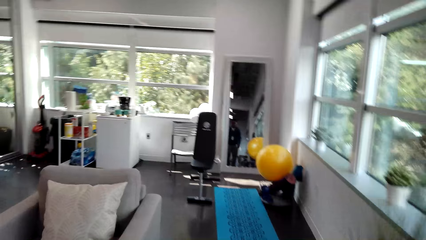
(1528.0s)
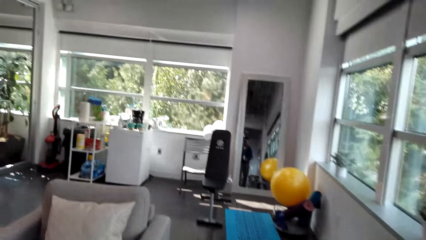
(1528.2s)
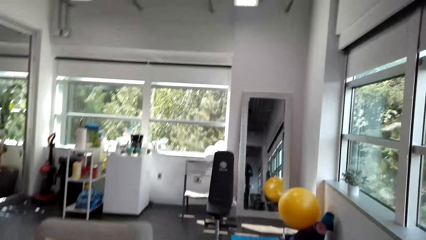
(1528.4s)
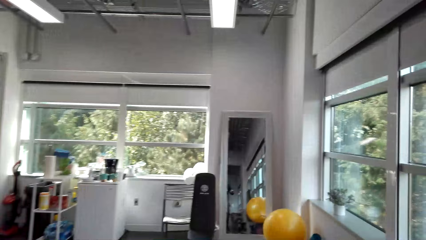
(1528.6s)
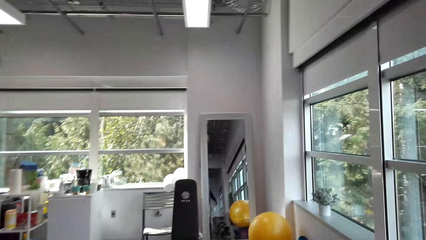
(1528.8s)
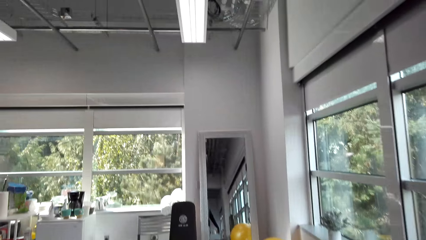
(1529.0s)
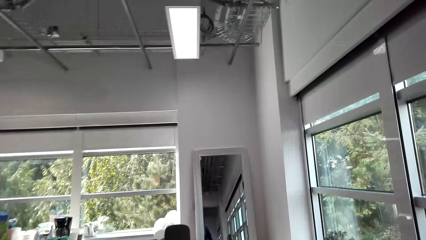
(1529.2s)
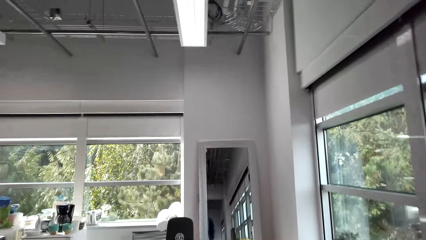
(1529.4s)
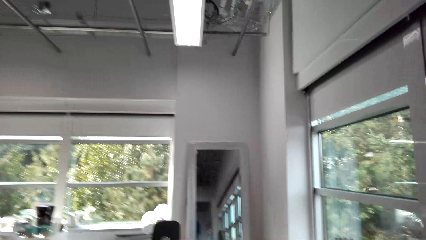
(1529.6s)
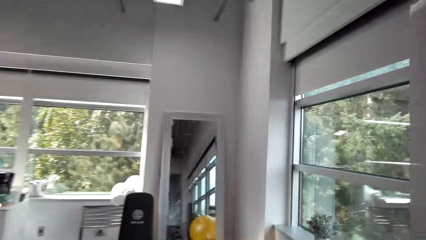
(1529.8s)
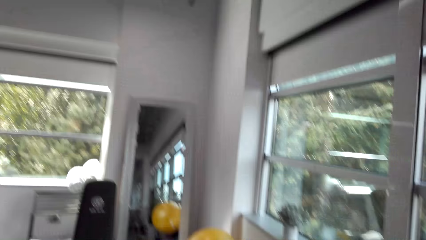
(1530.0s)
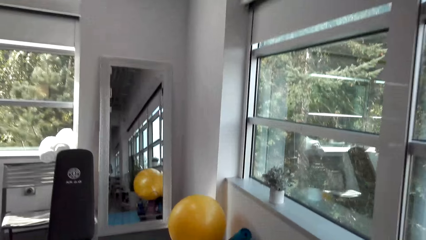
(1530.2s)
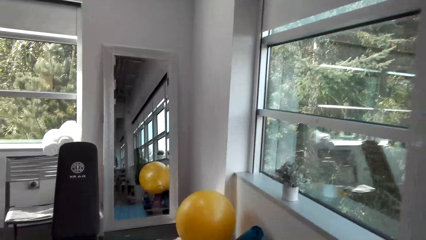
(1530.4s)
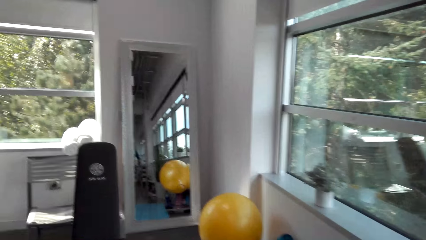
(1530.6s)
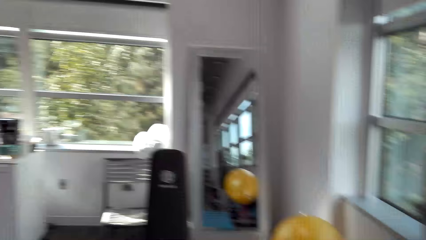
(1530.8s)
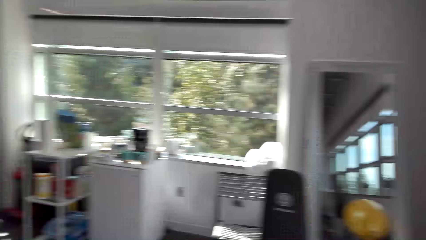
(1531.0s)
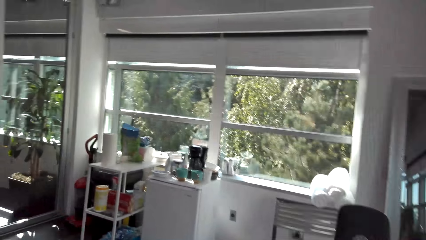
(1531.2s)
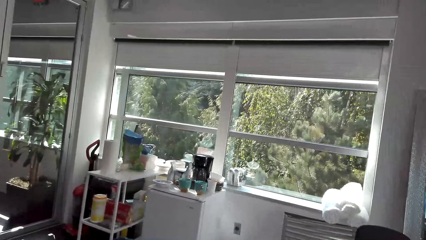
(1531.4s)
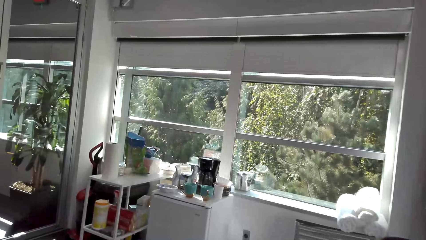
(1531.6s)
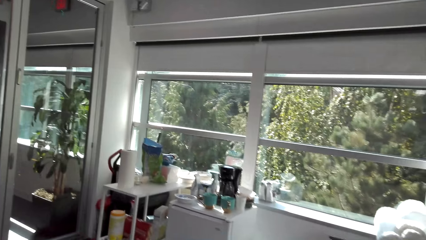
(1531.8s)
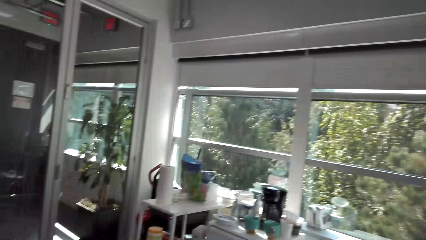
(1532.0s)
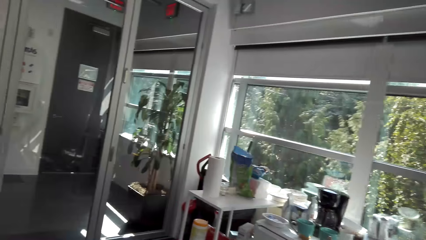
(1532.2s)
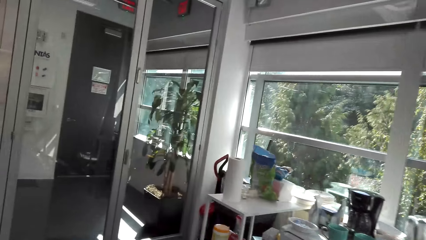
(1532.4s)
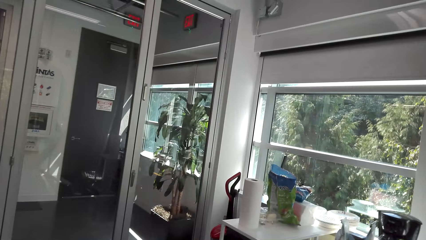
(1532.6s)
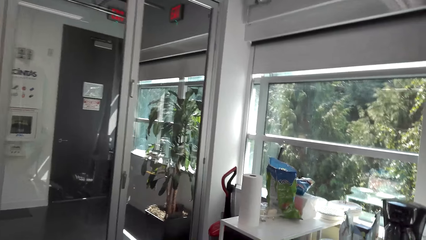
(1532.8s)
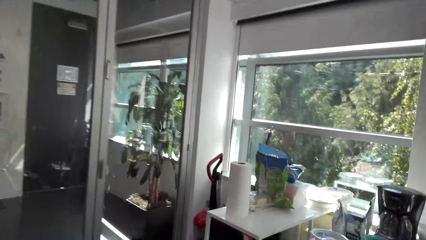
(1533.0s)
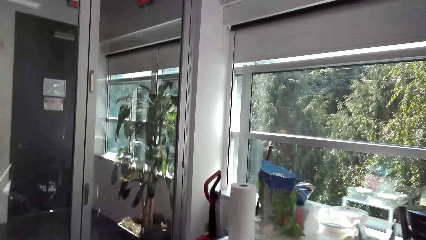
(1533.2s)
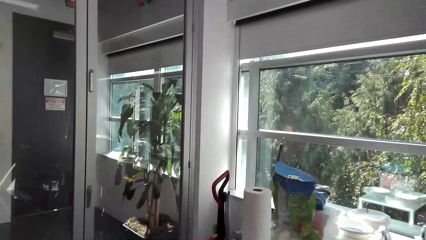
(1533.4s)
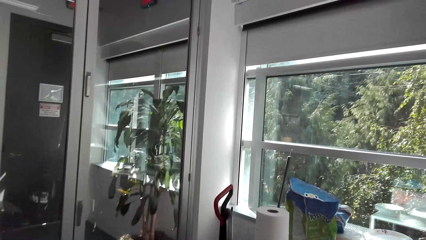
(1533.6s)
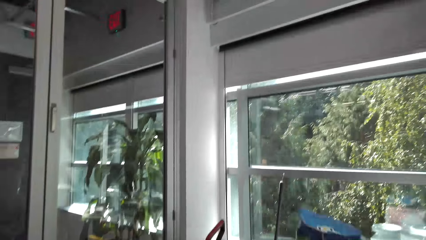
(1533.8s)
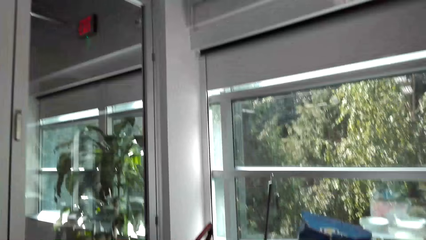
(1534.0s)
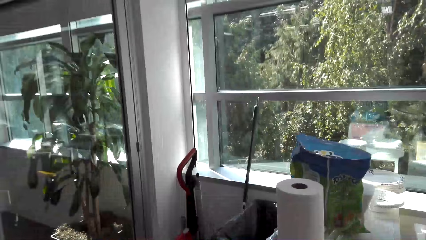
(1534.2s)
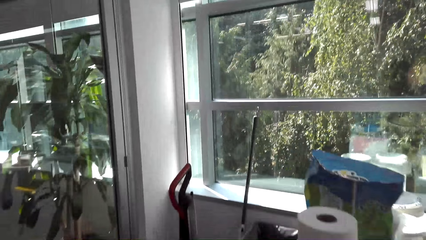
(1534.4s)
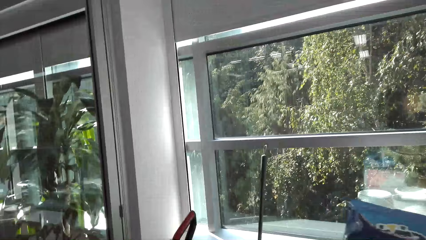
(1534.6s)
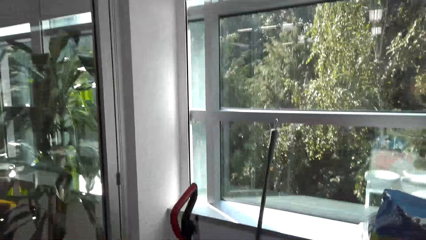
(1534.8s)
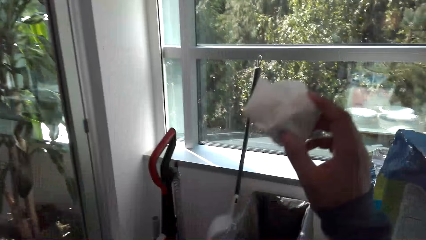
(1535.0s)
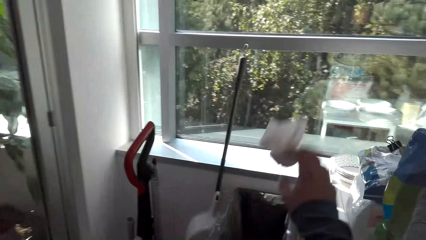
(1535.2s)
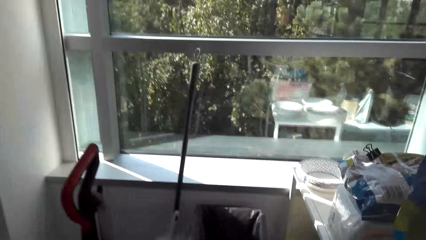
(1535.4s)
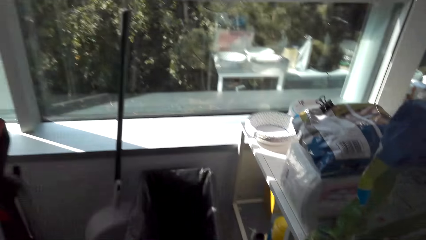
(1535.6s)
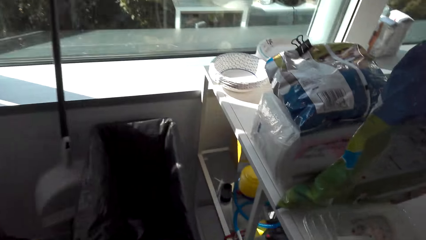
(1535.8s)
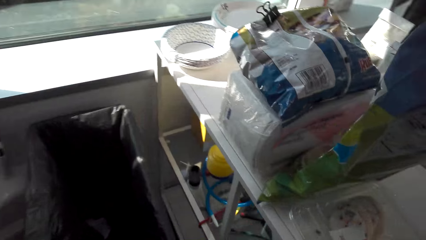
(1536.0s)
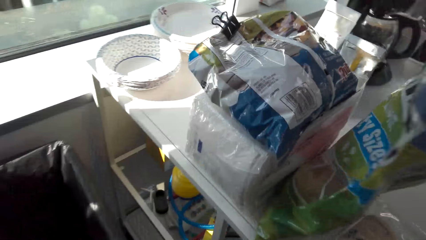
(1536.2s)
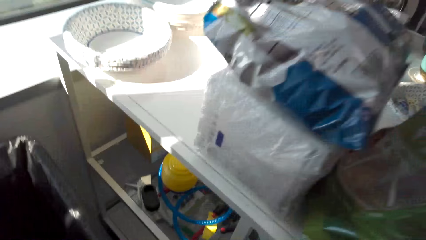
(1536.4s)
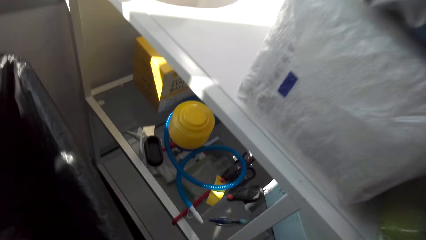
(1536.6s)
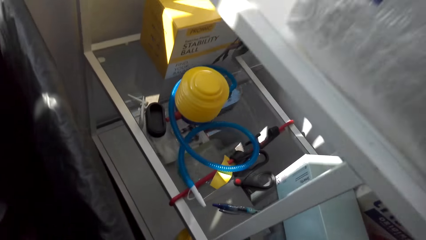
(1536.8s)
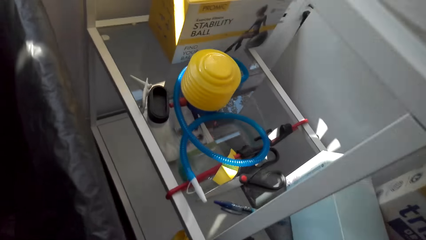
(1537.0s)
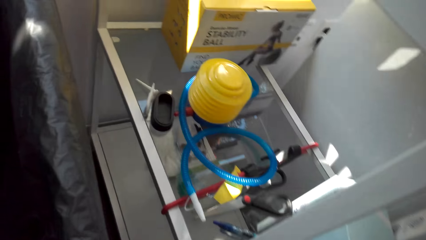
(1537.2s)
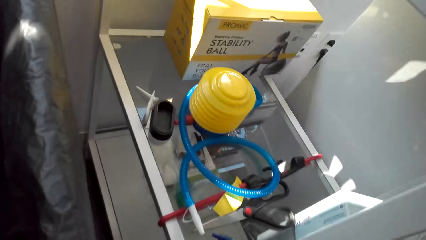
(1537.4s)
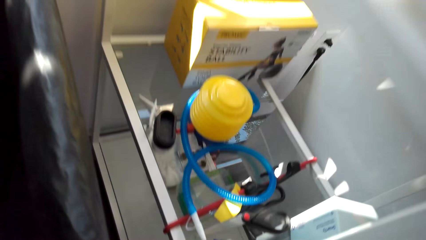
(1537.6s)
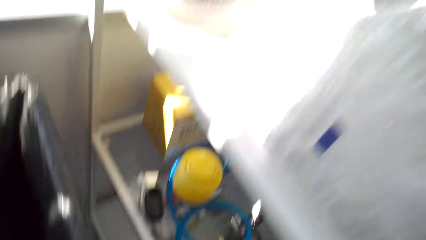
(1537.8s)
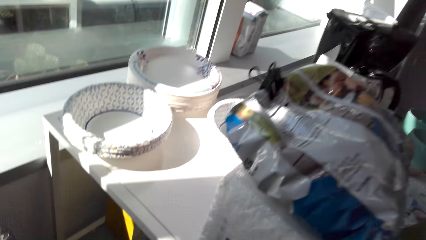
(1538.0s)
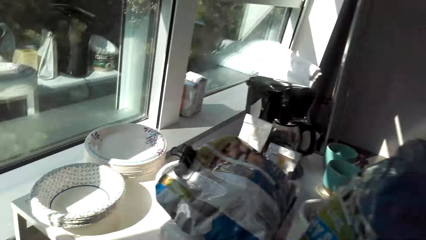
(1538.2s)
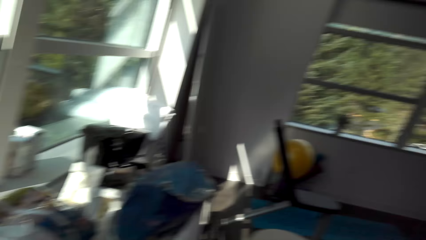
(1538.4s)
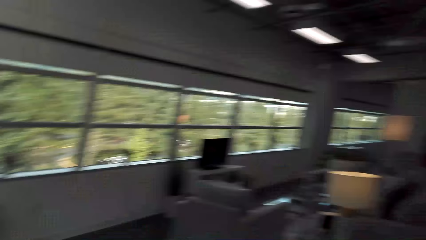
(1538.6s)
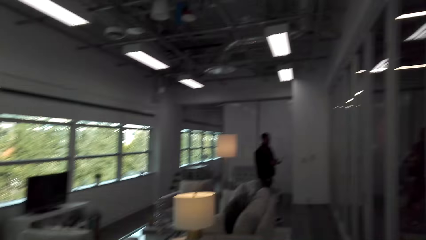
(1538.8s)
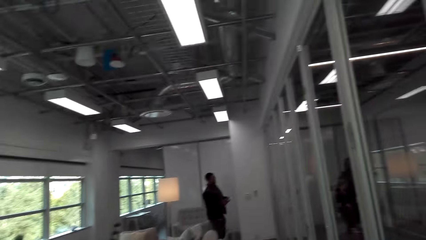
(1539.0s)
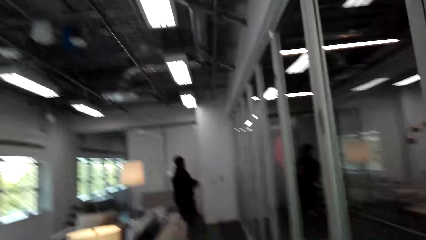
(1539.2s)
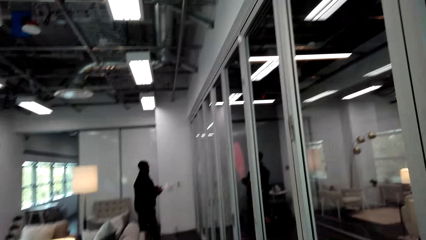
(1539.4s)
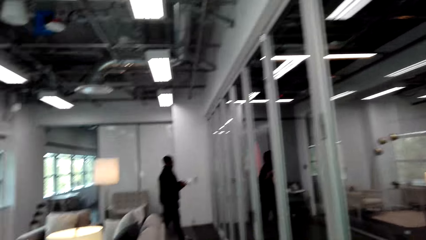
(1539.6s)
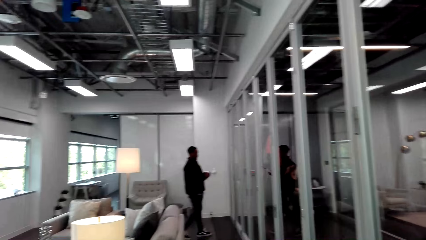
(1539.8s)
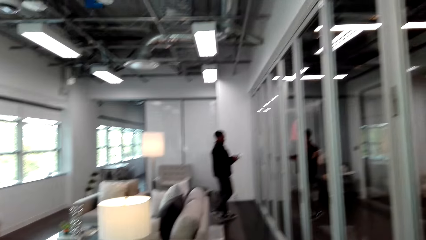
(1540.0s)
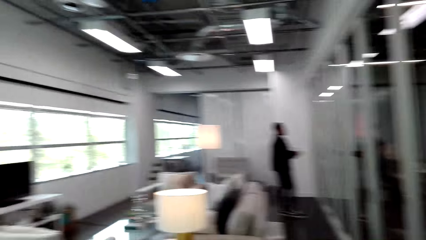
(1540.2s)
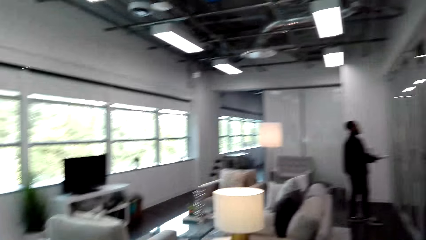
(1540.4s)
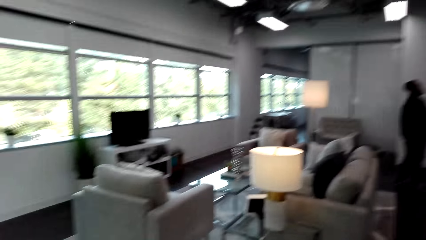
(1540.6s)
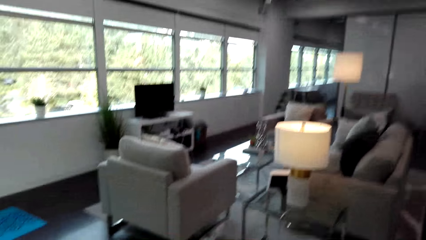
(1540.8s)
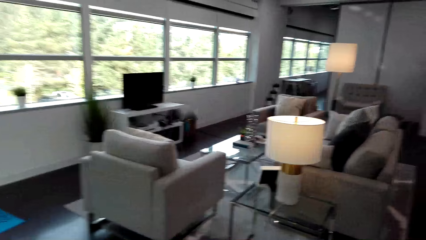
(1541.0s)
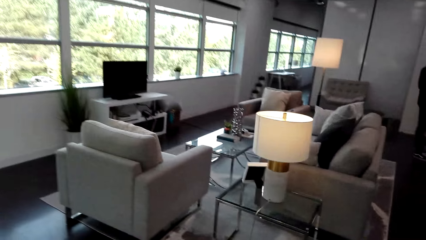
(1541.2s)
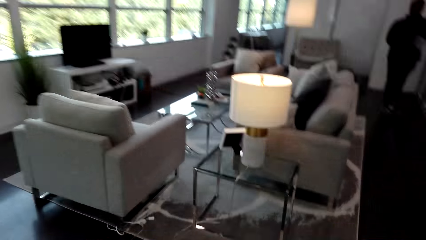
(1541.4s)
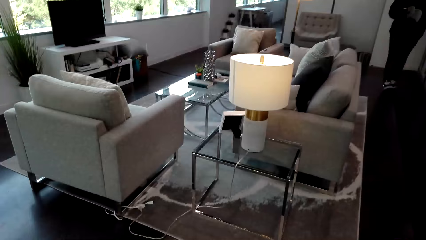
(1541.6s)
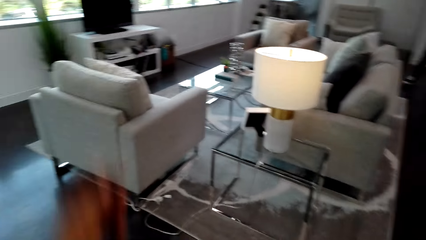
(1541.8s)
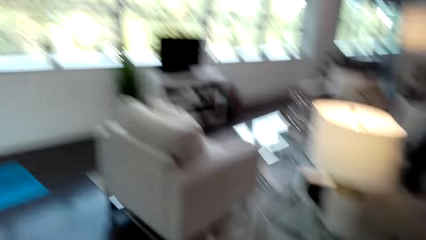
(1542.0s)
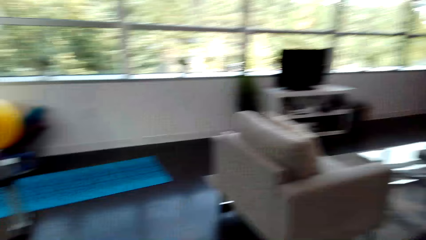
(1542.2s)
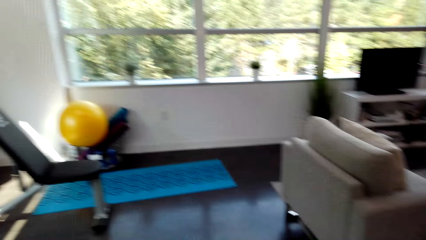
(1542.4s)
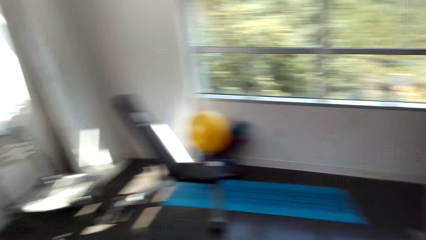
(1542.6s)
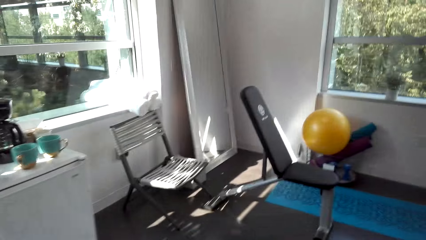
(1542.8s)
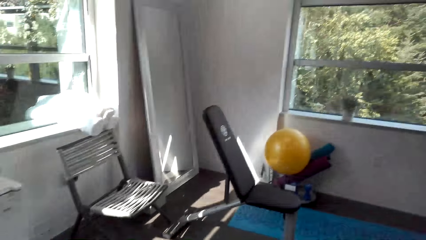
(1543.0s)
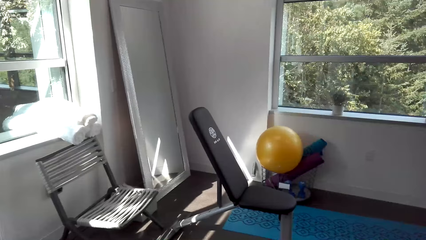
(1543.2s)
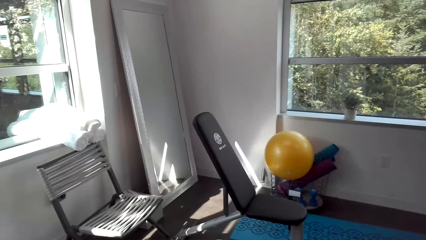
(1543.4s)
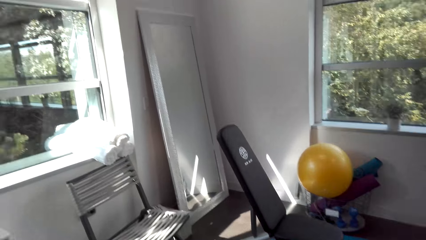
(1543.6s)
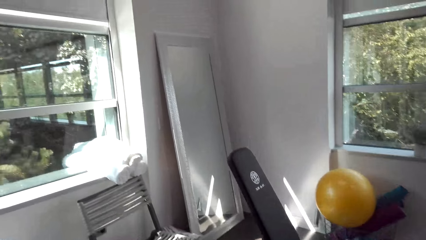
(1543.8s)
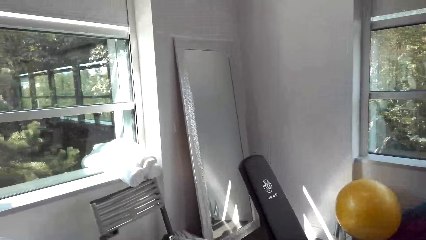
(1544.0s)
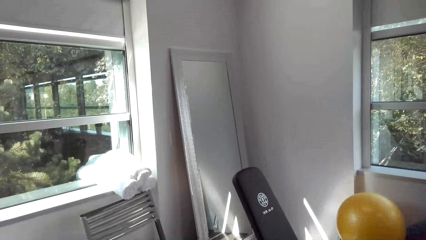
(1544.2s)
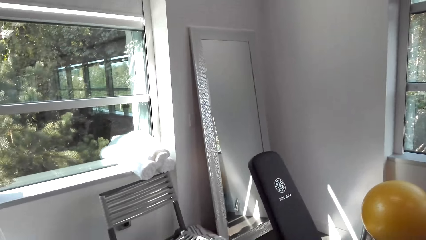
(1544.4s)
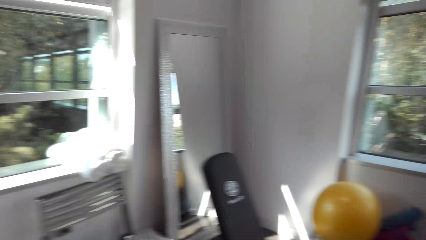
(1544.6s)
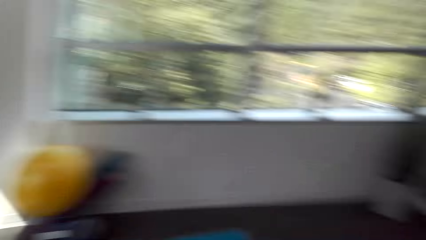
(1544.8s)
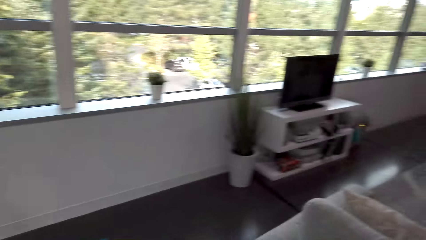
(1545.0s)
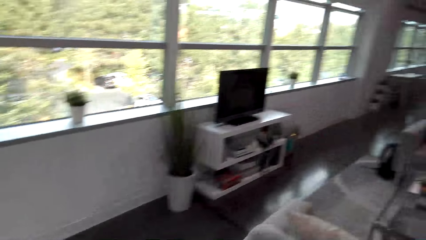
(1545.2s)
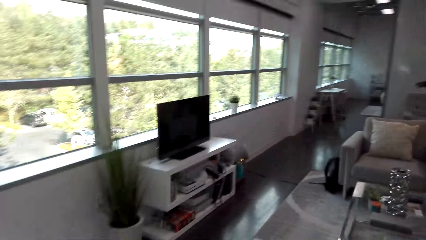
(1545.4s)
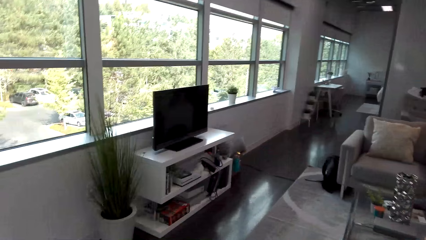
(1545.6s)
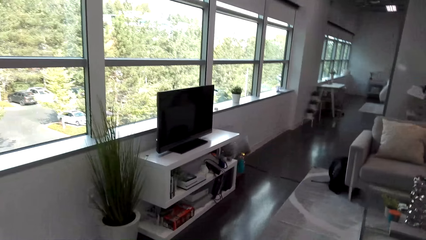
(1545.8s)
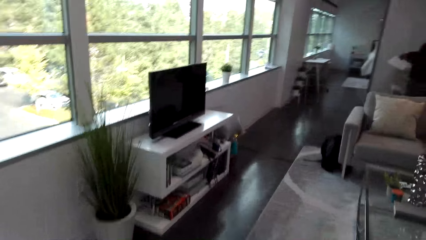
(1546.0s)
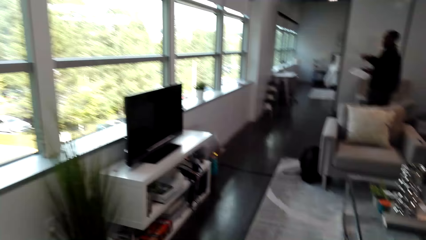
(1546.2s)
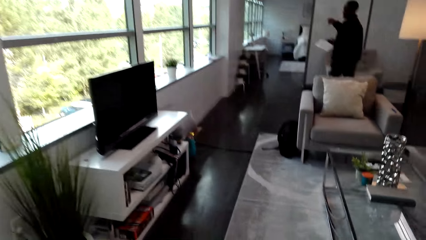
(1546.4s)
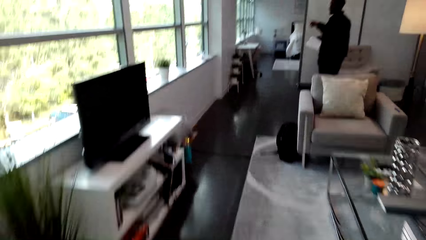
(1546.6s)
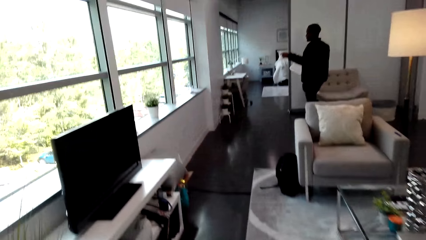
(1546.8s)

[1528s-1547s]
The camera wearer throws the paper wipe to the dust bin. They move around.
